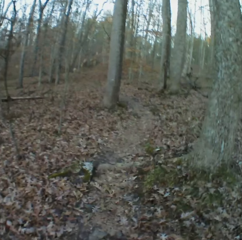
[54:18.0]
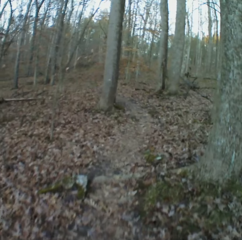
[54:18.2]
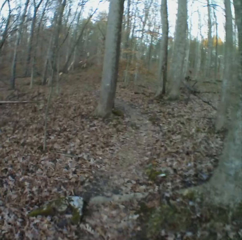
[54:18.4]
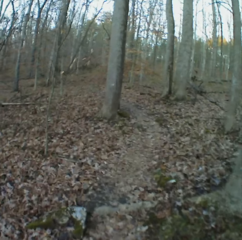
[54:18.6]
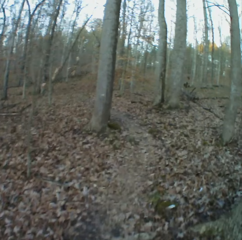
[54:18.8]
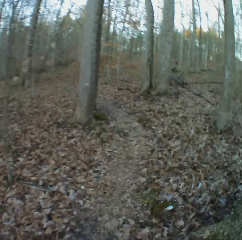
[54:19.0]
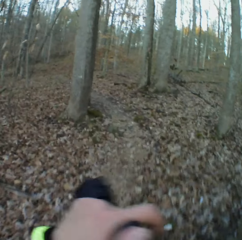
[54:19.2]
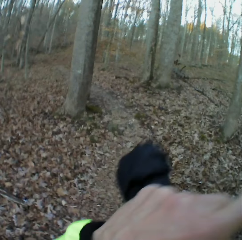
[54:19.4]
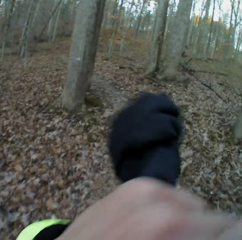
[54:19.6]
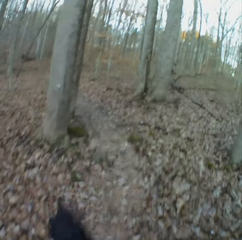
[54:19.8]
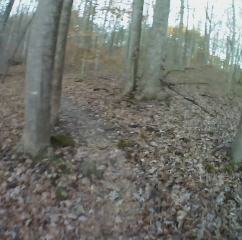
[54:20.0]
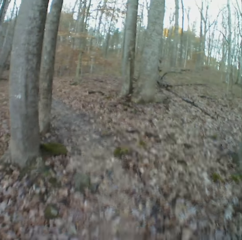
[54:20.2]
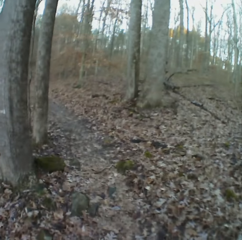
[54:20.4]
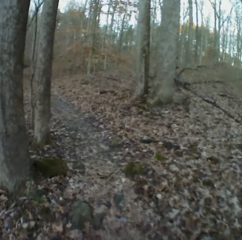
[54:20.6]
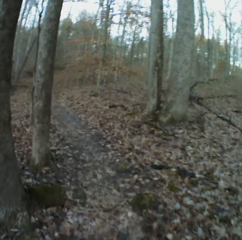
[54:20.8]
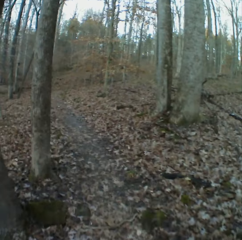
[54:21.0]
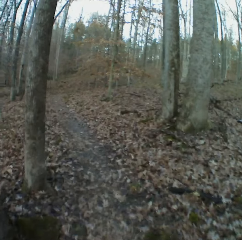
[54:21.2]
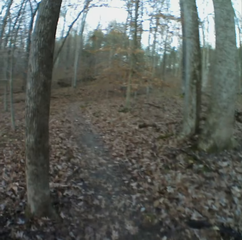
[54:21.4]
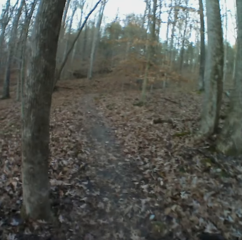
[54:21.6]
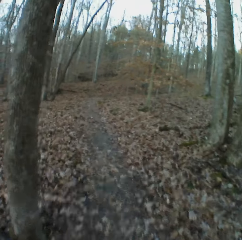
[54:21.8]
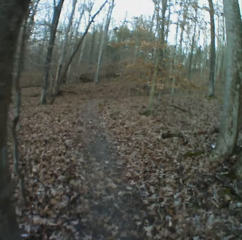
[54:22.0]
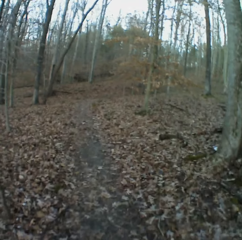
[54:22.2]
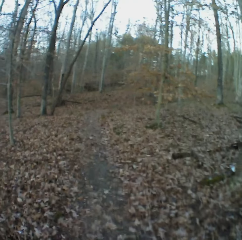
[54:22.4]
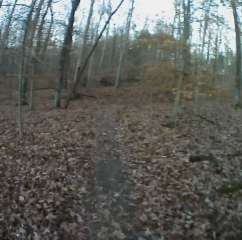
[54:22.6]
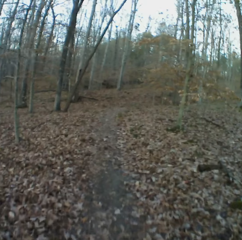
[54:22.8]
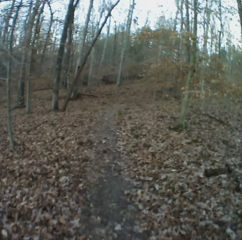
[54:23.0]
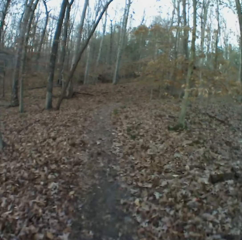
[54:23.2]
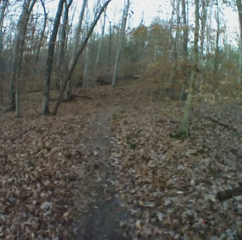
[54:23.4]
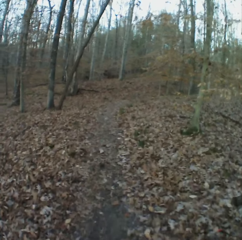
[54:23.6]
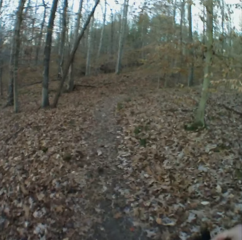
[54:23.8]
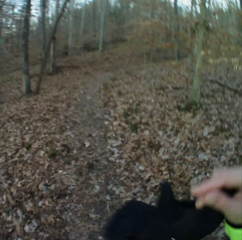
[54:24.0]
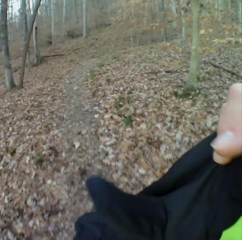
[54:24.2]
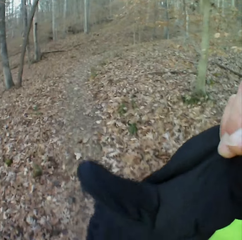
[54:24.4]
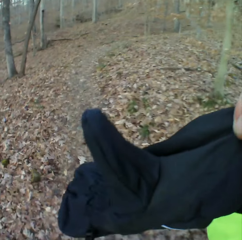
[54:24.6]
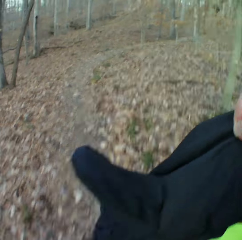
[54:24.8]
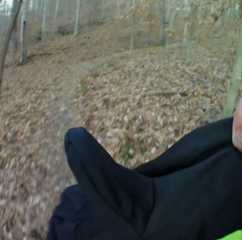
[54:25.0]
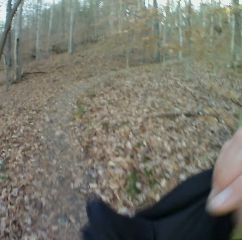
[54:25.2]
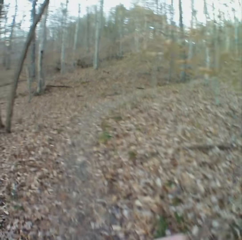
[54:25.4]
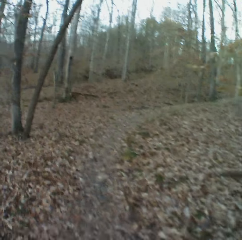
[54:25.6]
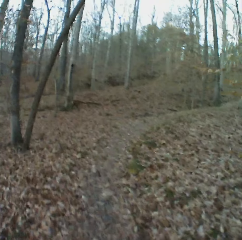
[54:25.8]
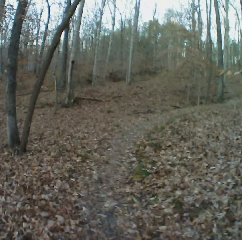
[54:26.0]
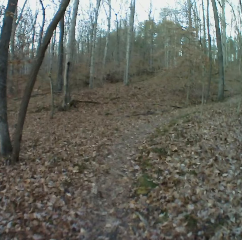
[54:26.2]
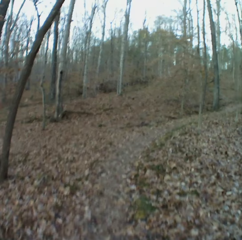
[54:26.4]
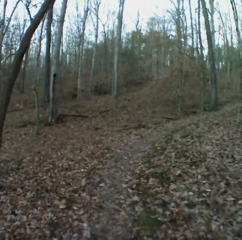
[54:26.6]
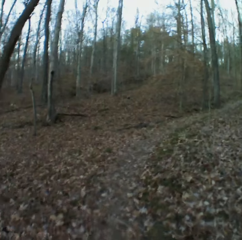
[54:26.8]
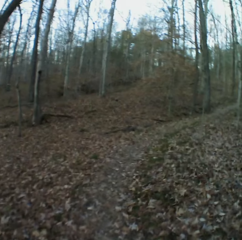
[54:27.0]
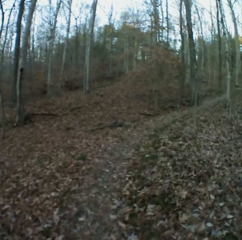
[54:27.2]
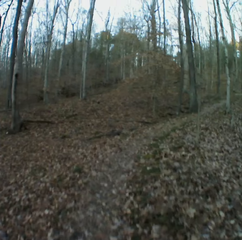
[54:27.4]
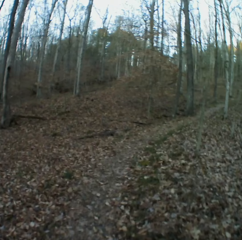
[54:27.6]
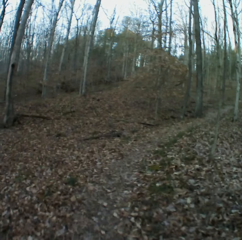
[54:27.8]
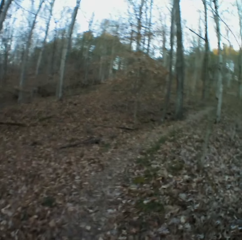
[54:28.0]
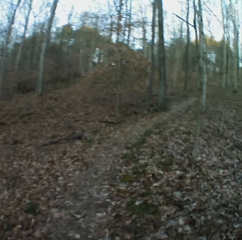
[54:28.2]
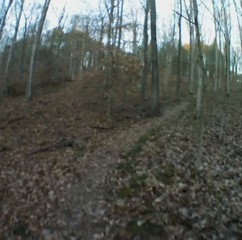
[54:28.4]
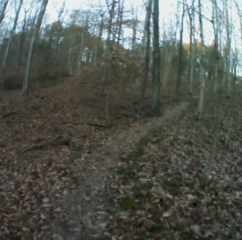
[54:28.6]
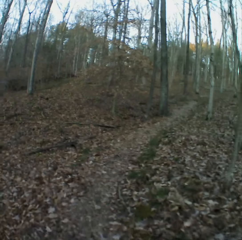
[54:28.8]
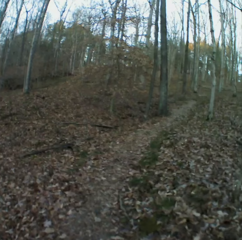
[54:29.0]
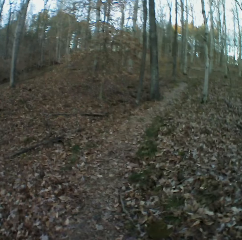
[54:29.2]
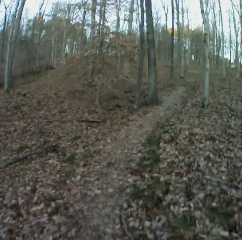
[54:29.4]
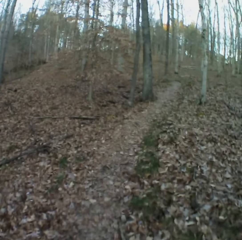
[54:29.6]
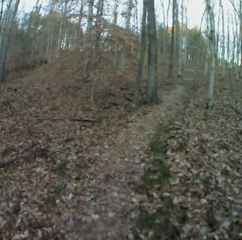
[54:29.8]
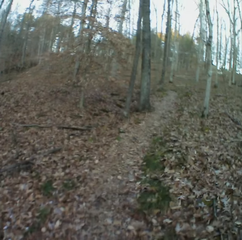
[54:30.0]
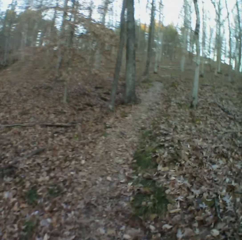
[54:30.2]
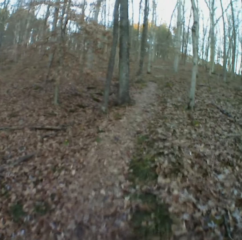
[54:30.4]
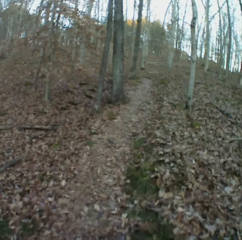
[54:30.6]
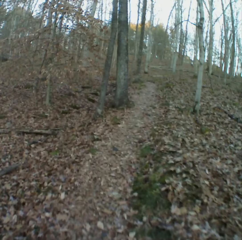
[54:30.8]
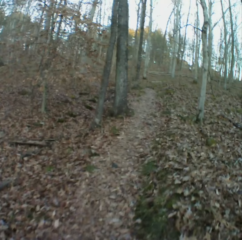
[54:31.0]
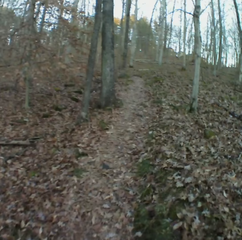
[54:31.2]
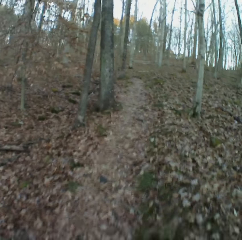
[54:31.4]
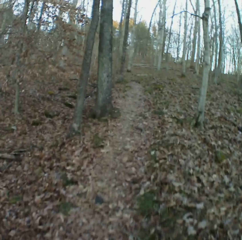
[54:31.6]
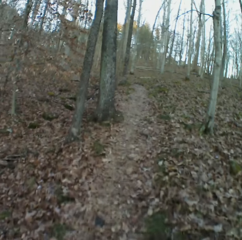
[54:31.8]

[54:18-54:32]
The camera wearer moves a hand. They put a hand in front. They walk around the forest. They move a hand. They walk around the forest.

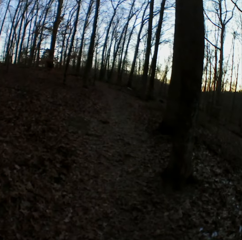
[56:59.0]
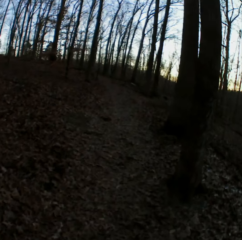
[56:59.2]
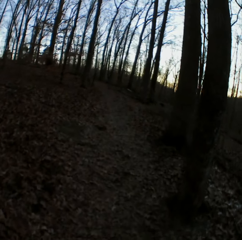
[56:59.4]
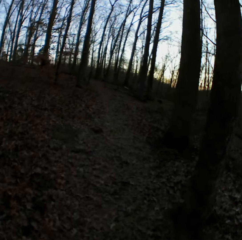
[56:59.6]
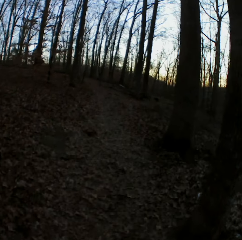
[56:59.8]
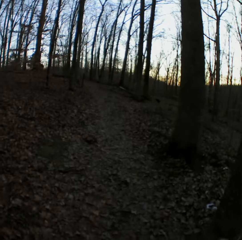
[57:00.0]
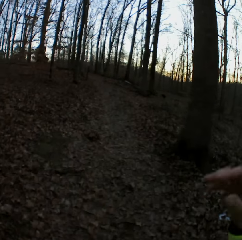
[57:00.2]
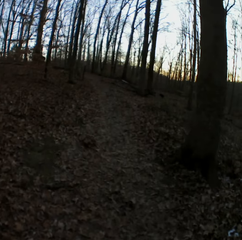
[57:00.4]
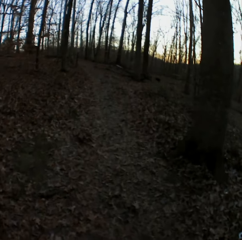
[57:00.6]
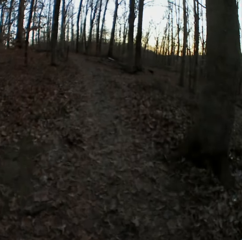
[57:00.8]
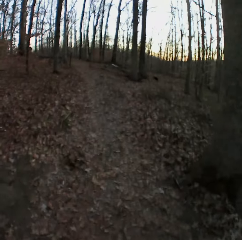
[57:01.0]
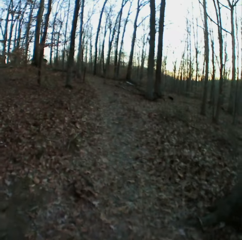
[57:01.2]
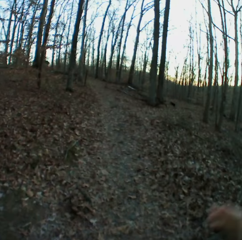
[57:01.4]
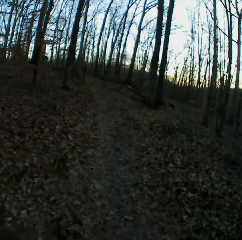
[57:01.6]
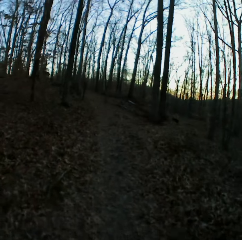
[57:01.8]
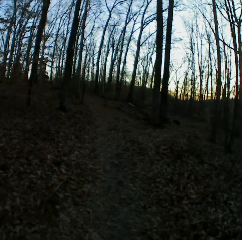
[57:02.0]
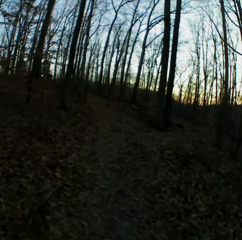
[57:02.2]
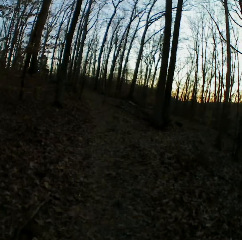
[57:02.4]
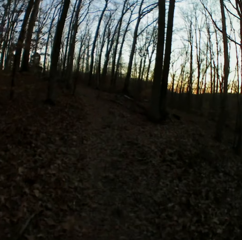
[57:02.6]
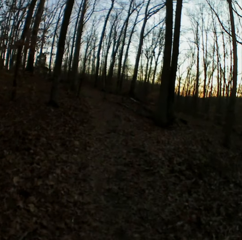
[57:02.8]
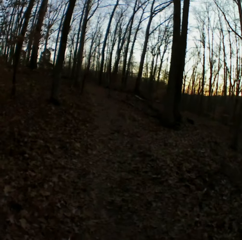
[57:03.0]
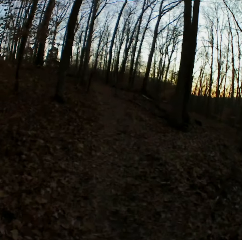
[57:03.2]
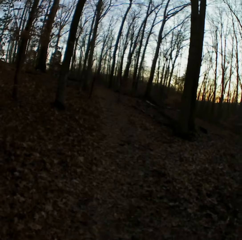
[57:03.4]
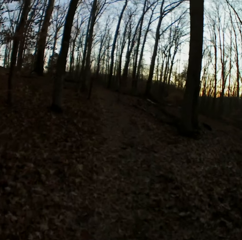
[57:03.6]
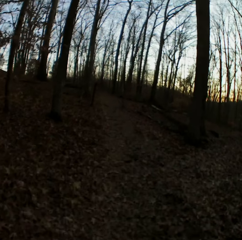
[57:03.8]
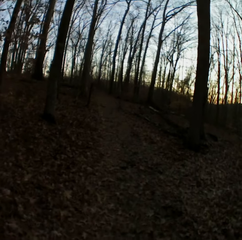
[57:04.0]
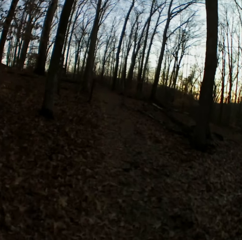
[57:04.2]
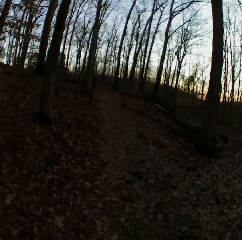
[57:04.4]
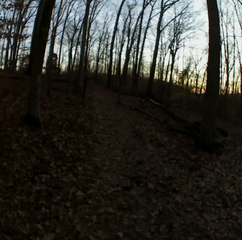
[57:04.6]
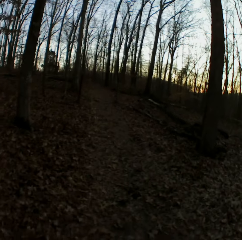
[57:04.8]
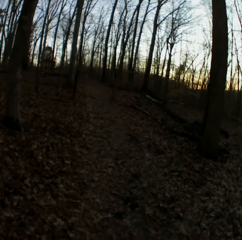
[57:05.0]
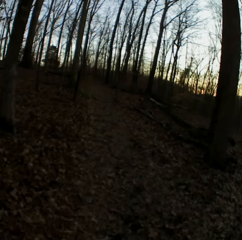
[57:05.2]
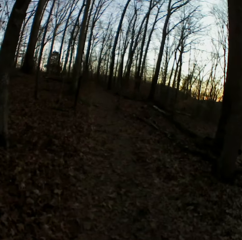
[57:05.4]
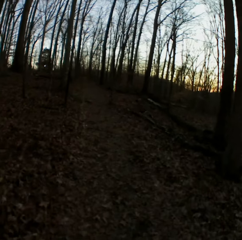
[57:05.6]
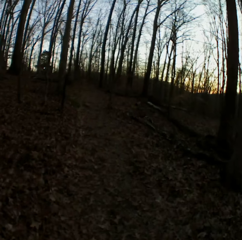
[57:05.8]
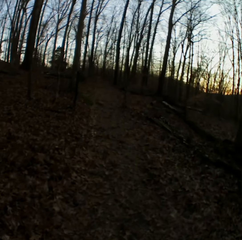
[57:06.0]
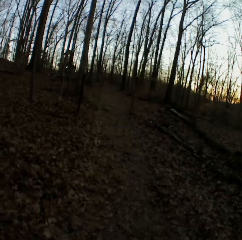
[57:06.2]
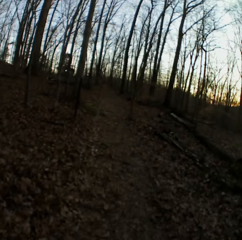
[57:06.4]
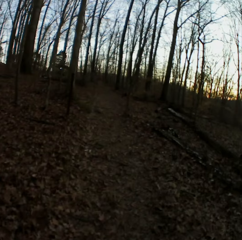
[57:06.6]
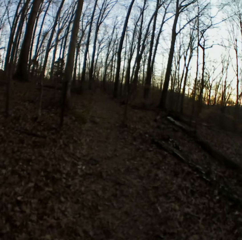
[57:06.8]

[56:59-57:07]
The camera wearer moves their hand. They walk around the forest.

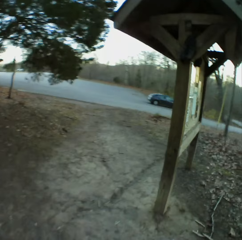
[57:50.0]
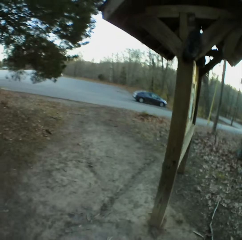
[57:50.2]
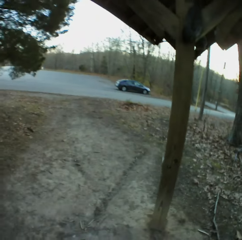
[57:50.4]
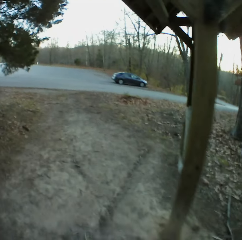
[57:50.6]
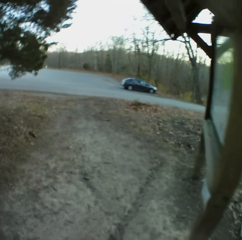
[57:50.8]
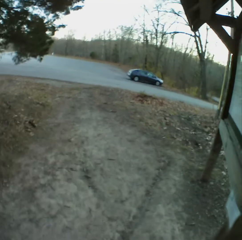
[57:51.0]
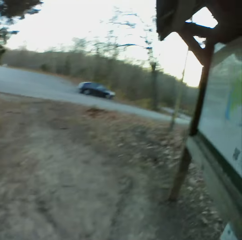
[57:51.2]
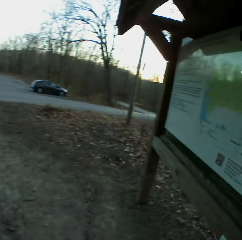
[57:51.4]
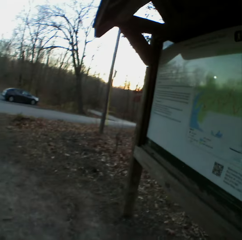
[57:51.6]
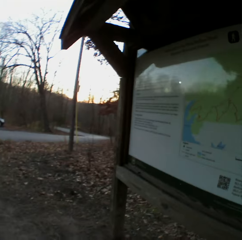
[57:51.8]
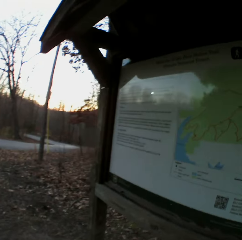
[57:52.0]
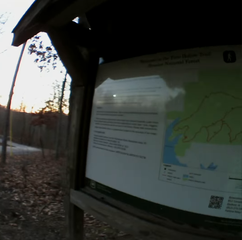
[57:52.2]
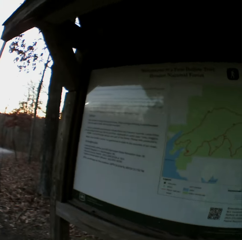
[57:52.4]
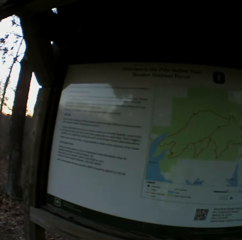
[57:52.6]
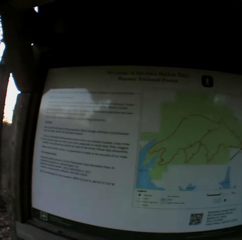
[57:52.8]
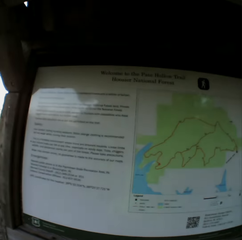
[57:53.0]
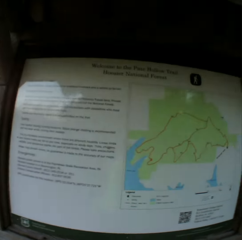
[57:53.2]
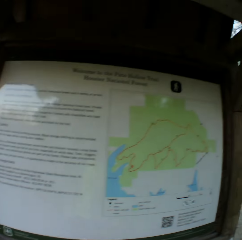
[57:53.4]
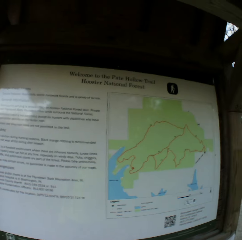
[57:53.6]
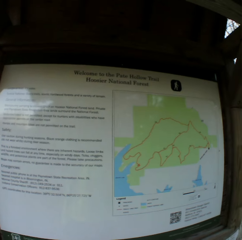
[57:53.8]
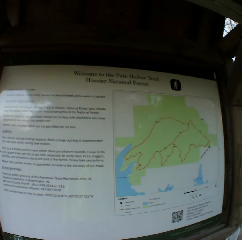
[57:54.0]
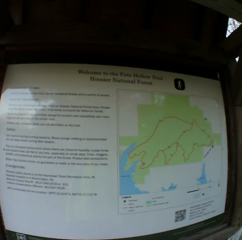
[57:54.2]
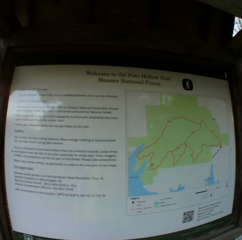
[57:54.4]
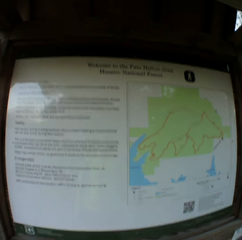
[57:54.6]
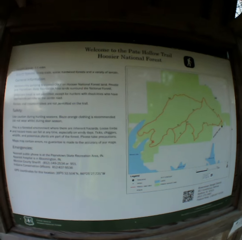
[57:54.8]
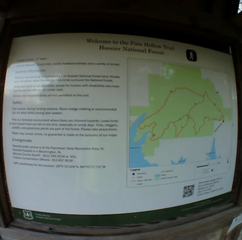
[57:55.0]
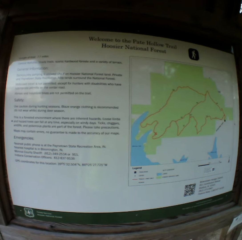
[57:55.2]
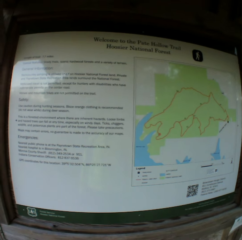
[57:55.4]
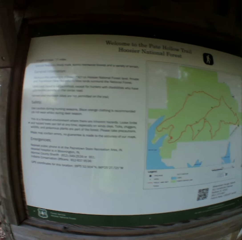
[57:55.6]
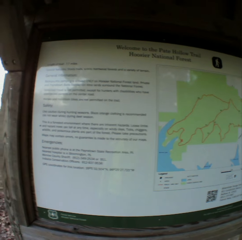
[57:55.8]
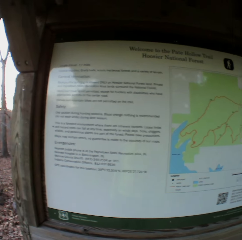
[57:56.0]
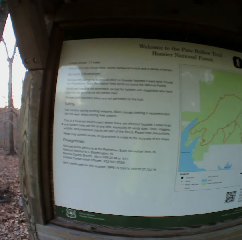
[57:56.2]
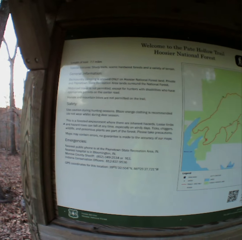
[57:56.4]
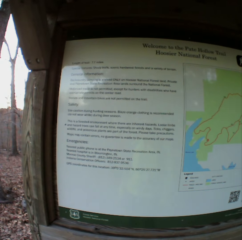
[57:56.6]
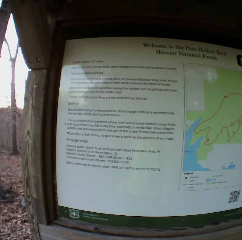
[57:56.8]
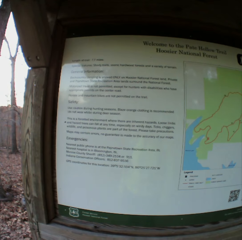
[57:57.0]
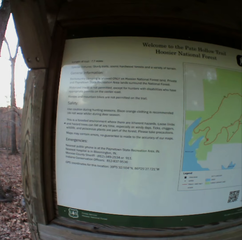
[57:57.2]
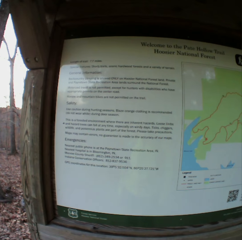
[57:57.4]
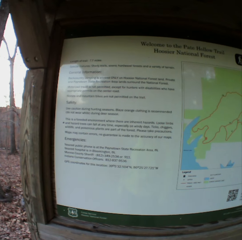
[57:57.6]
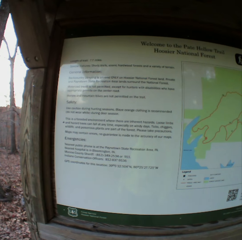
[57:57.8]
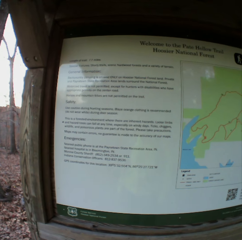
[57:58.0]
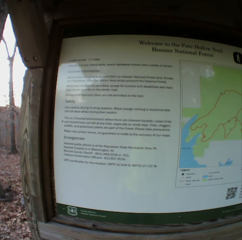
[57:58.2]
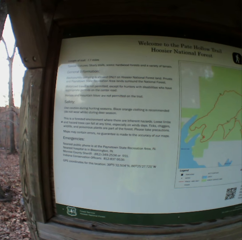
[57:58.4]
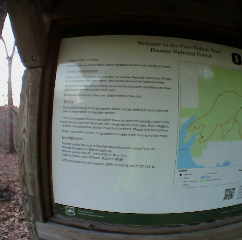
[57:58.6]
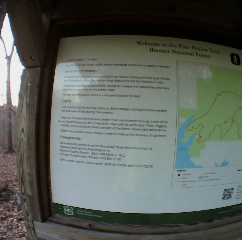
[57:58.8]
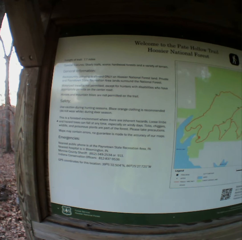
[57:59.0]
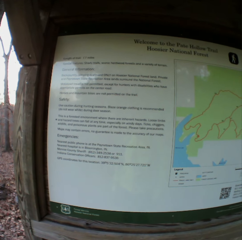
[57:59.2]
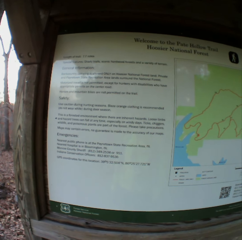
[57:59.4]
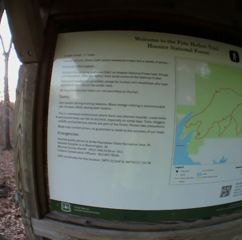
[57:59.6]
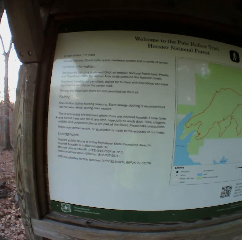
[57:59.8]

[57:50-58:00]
The camera wearer looks at the notice board.
